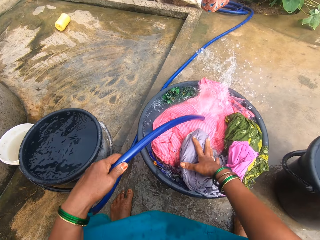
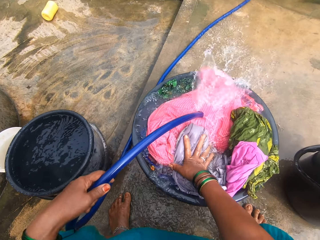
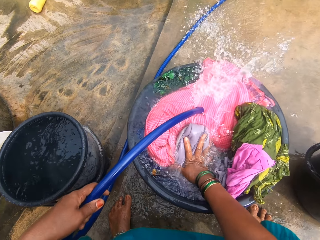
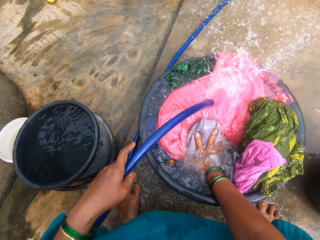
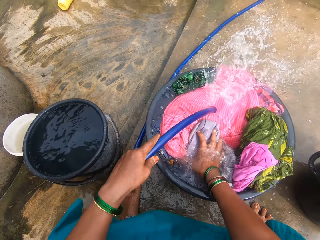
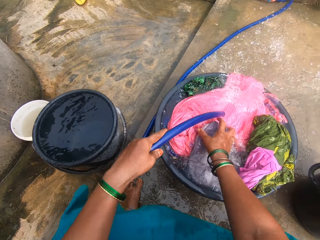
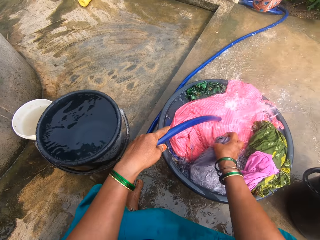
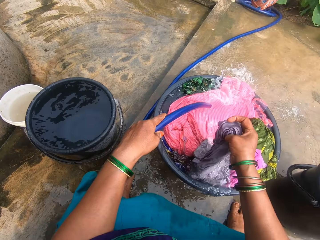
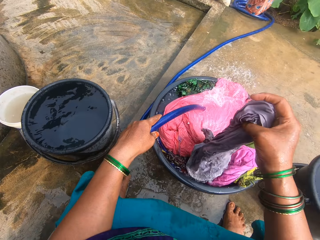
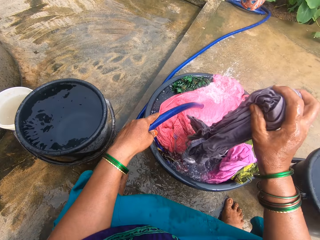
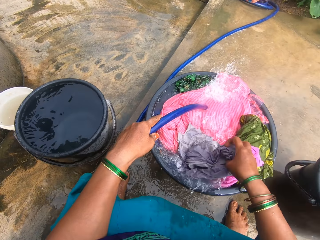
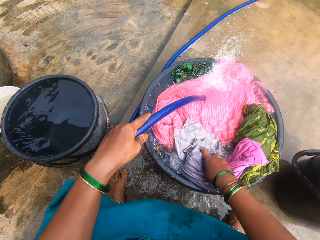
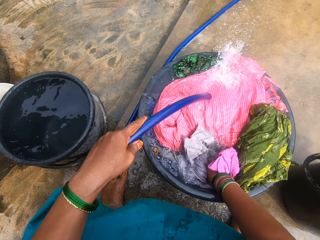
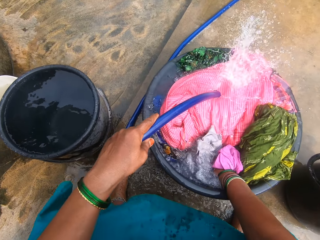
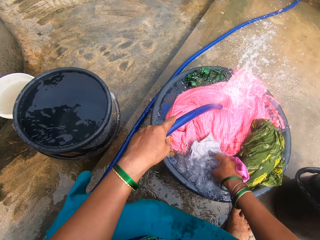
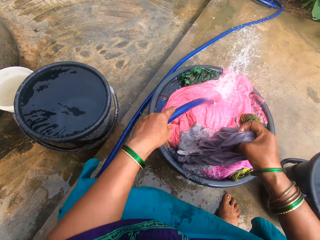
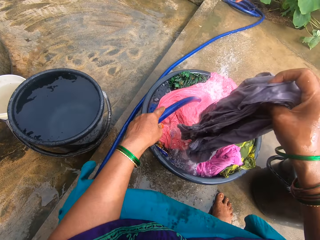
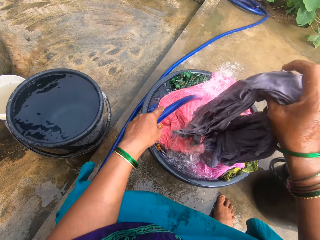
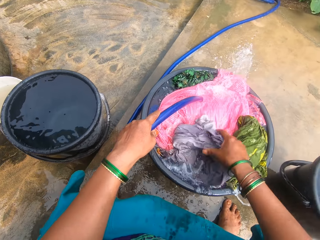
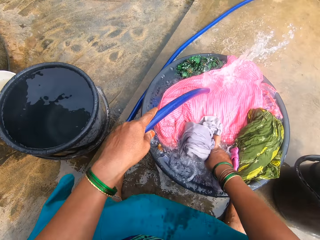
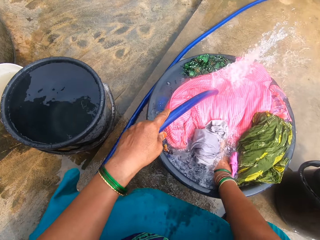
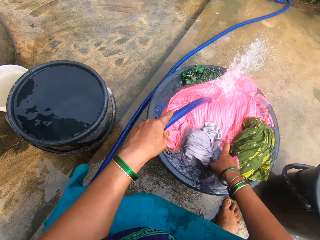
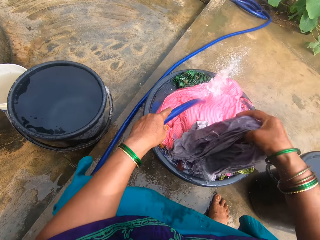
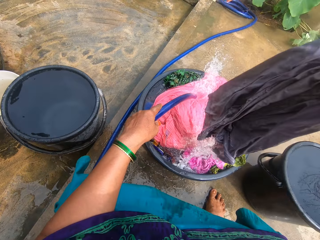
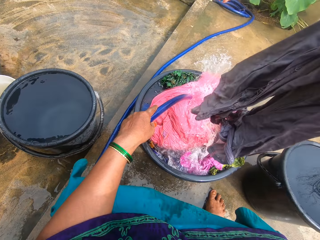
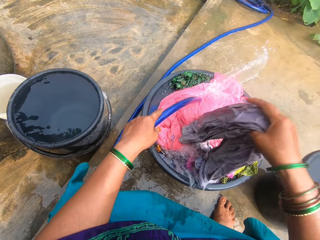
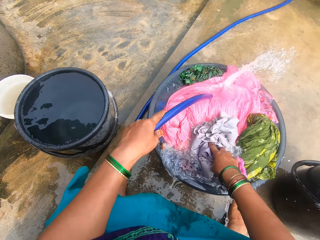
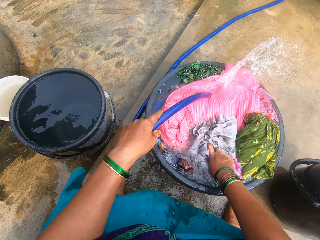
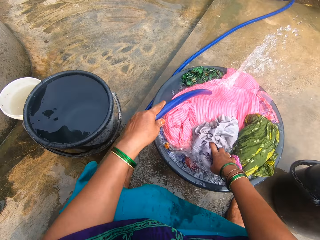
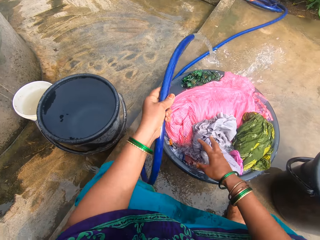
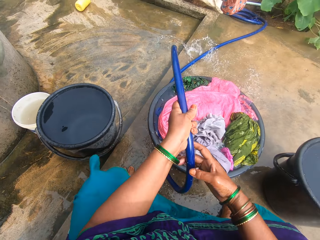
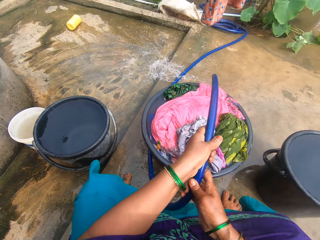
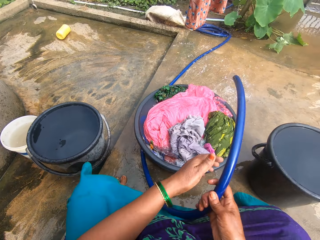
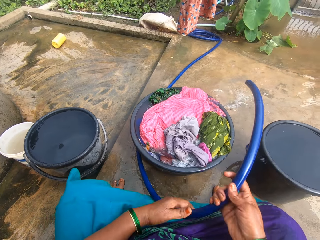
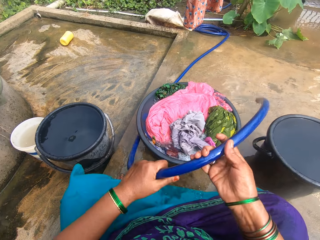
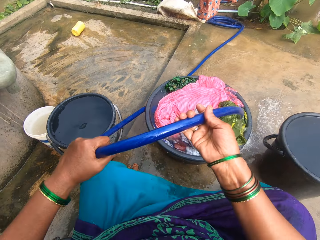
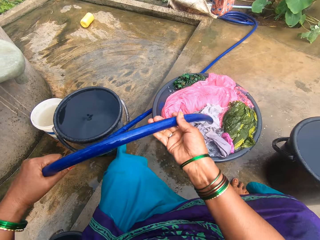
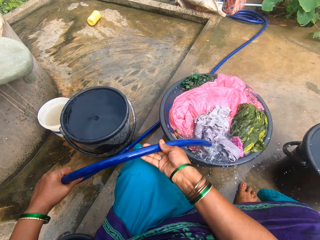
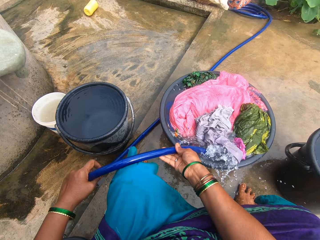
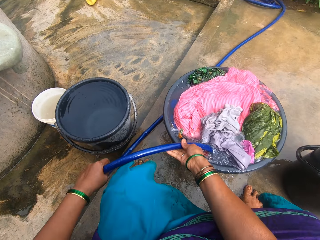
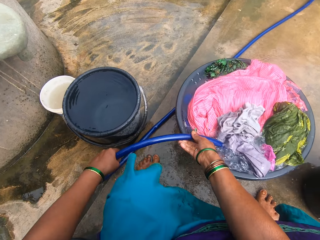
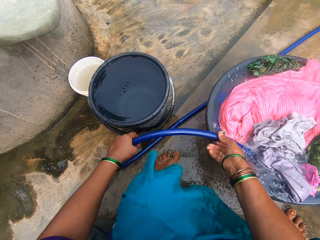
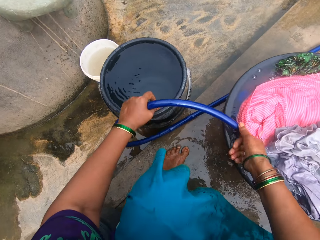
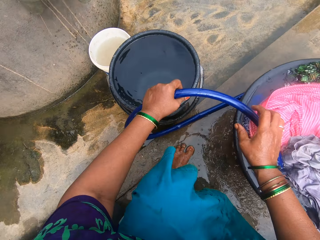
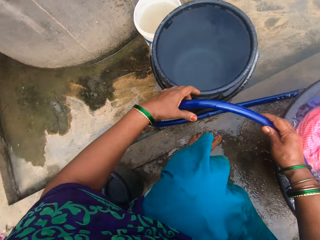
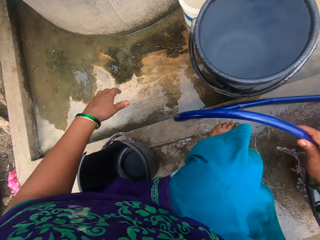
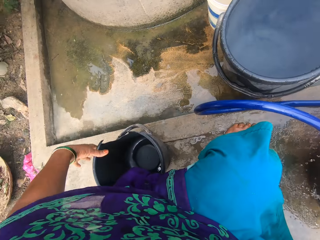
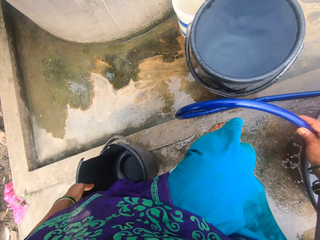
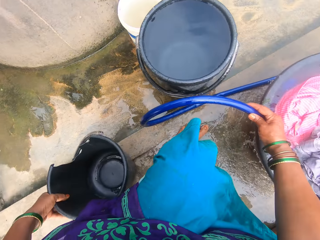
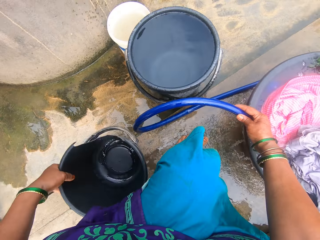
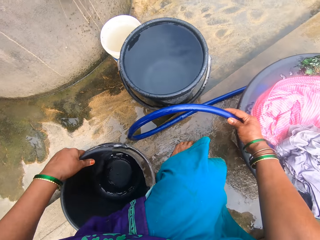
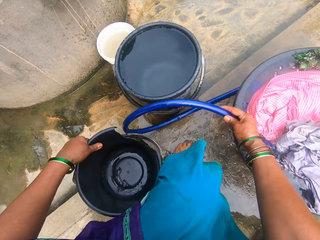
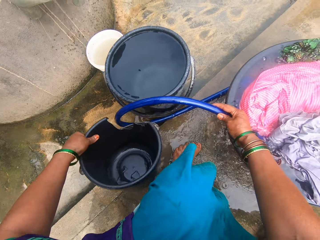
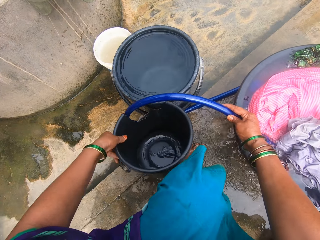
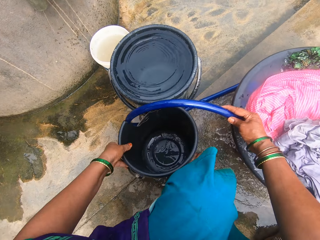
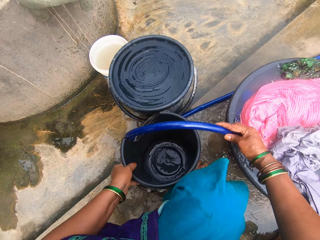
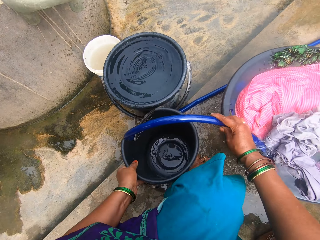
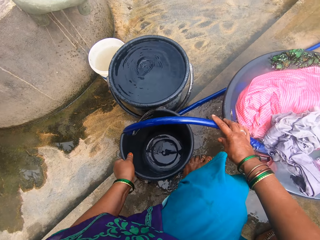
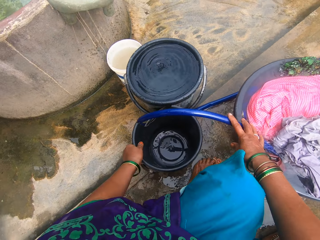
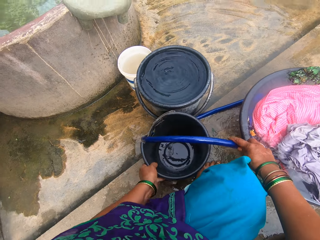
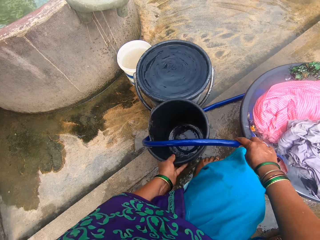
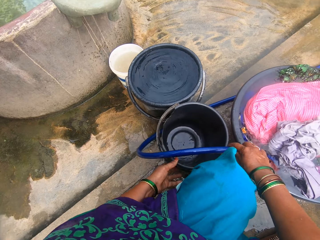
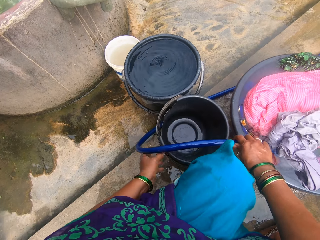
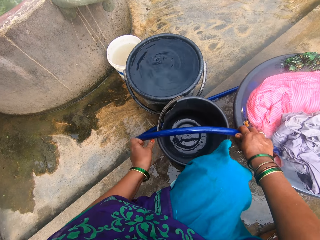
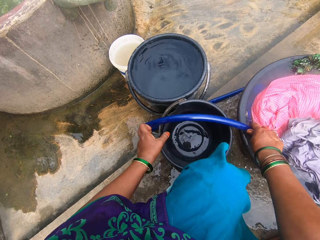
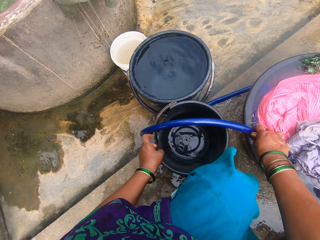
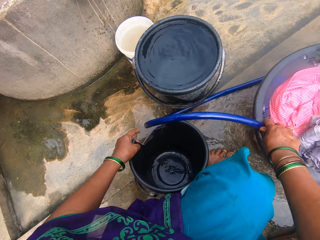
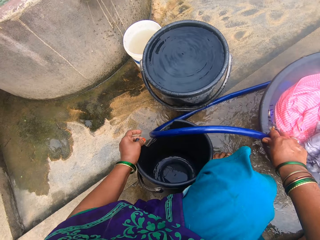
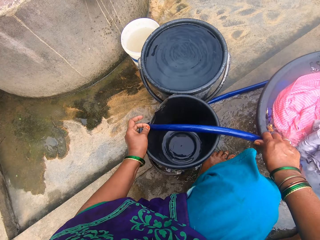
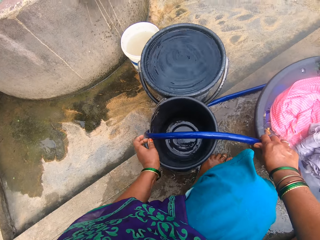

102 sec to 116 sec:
The camera wearer shifts the water pipe to her right hand. She places the hose inside the washing bowl. She takes an empty bucket by her side on the floor. She shifts the bucket on the floor, keeps the bucket beside her and supports the water pipe with the bucket.

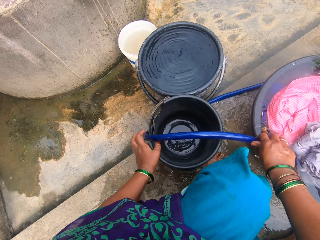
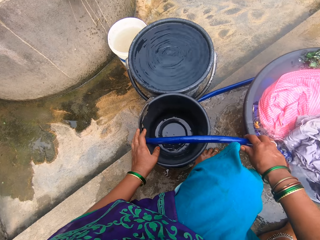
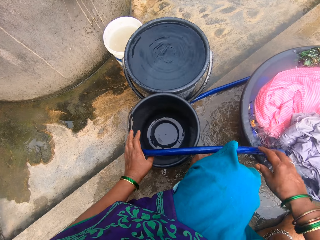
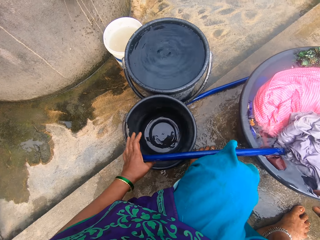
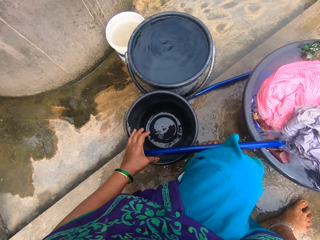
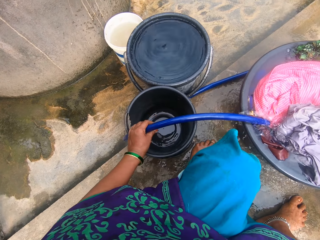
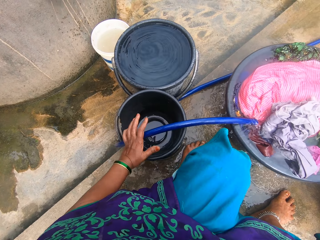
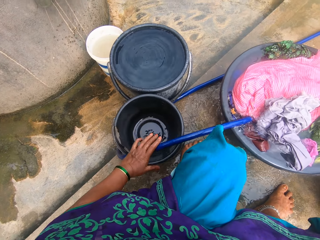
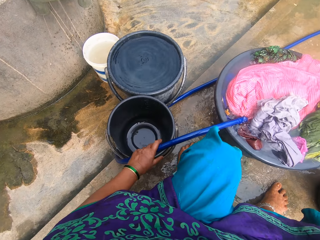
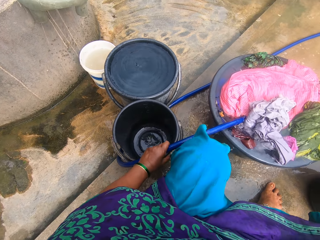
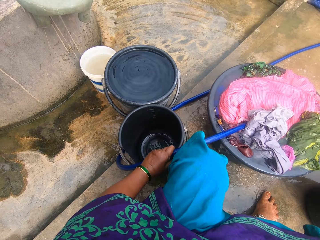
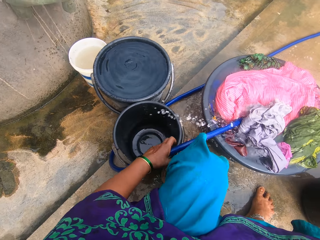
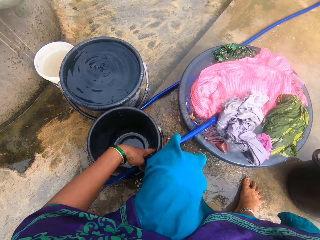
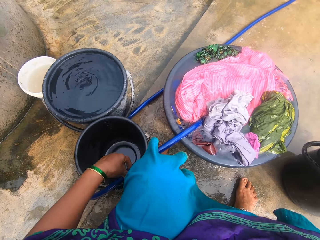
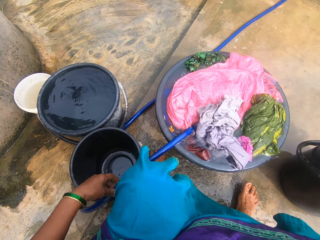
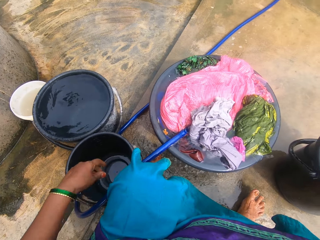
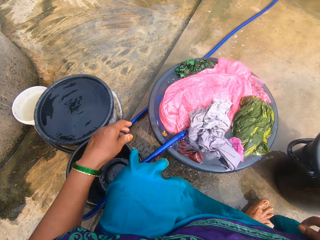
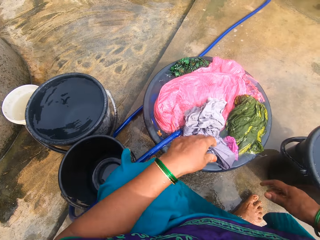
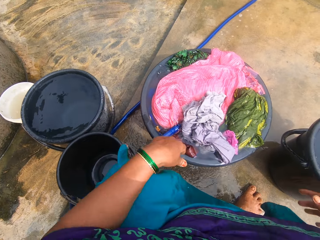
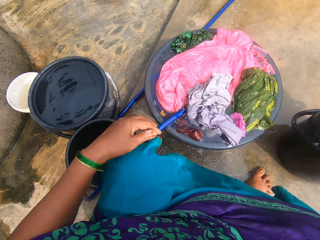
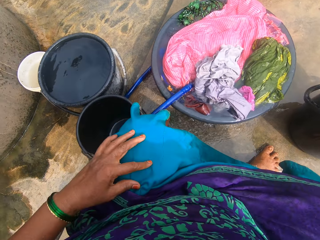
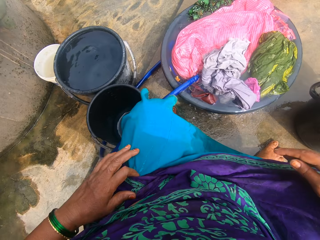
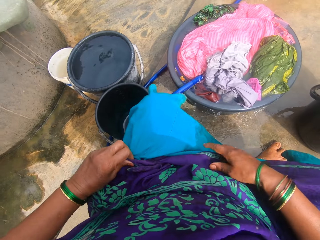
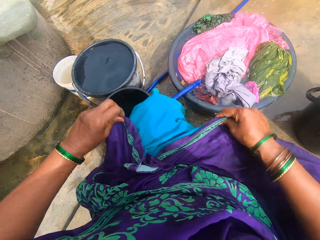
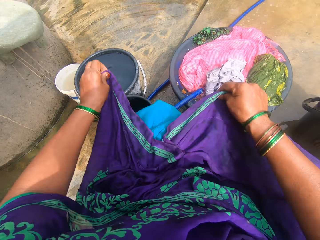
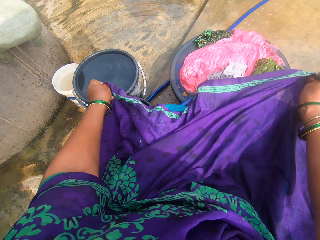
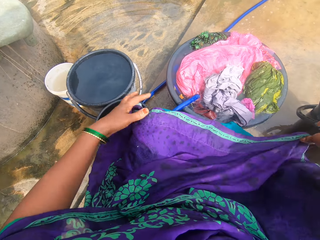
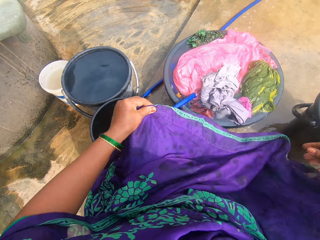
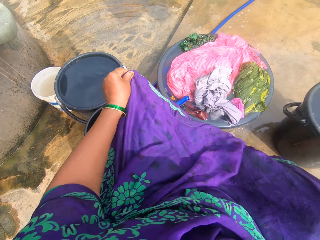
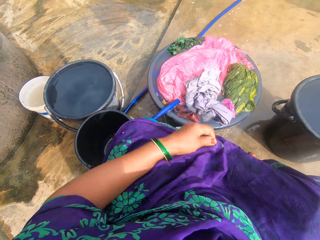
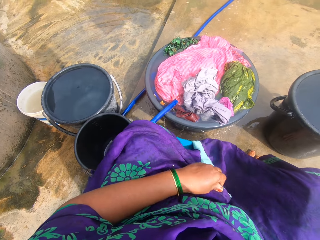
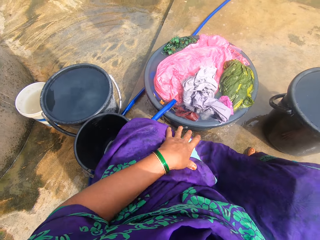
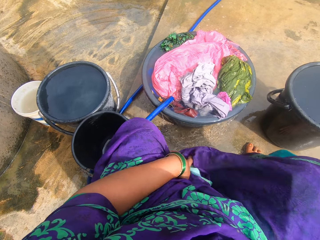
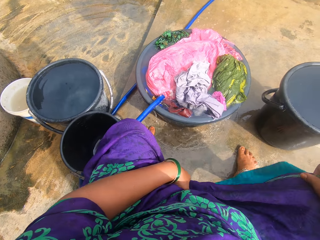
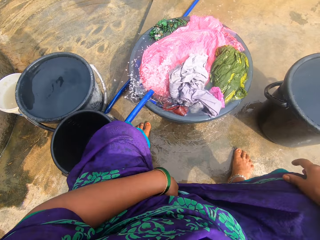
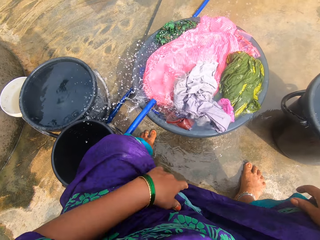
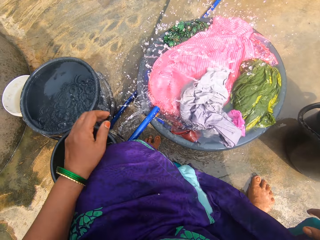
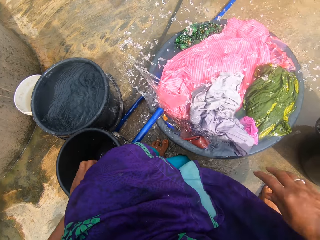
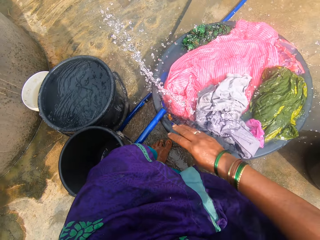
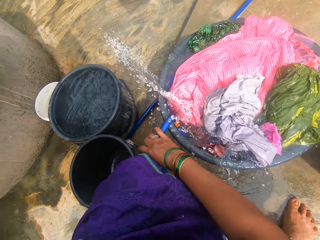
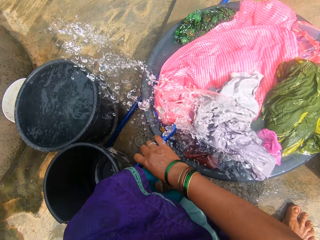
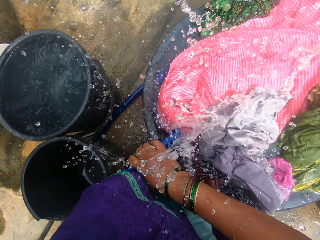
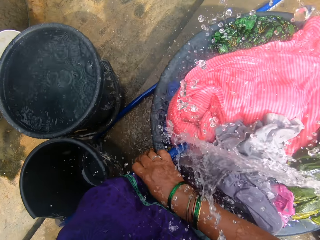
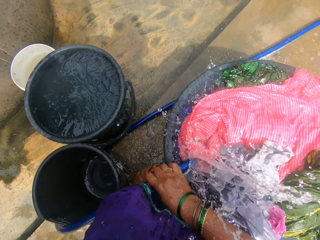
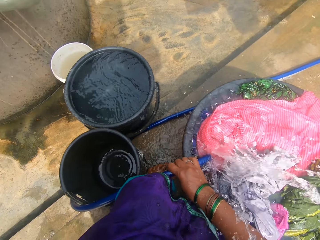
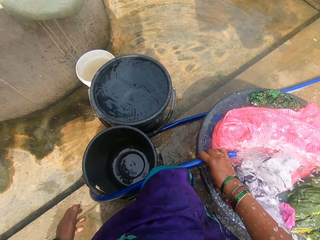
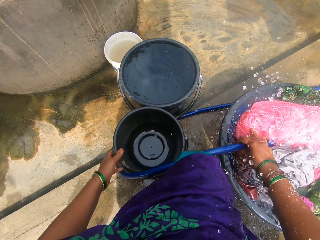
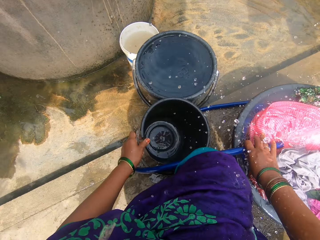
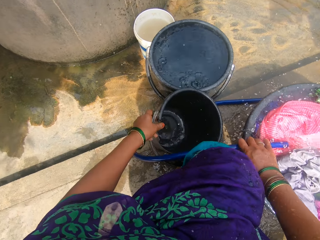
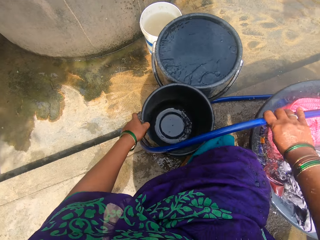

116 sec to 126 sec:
The camera wearer adjusts the bucket. She moves her hand from the pipe. She stretches clothes on her body. She adjusts the hose in the washing bowl. She takes the water pipe.
